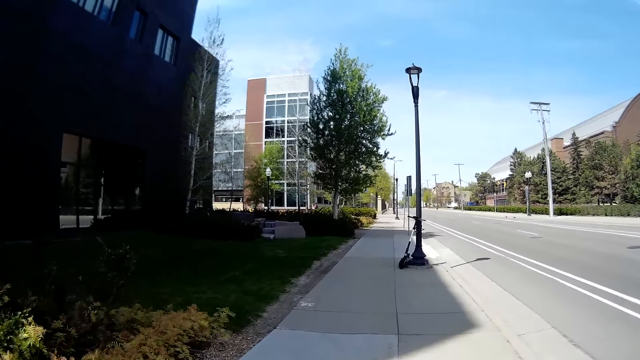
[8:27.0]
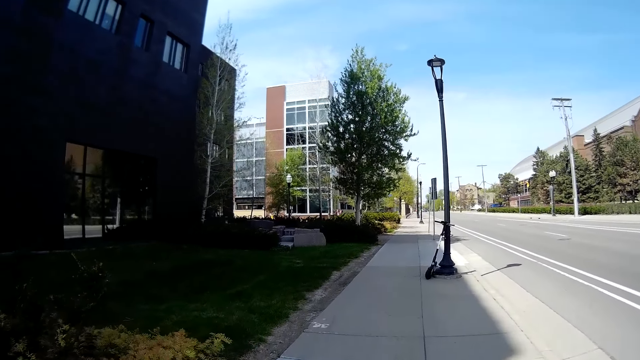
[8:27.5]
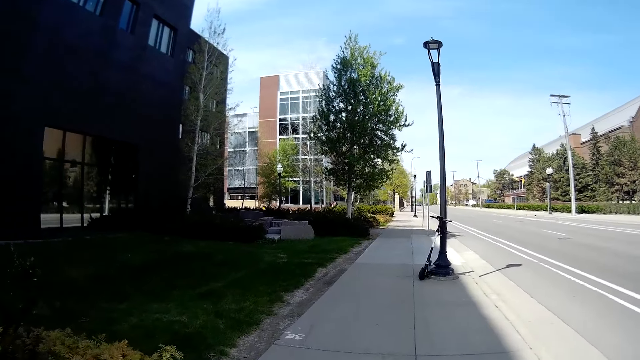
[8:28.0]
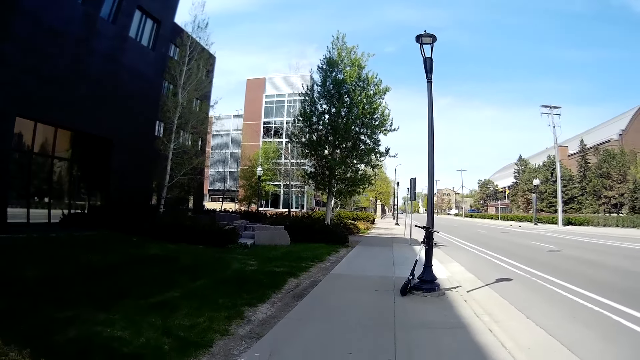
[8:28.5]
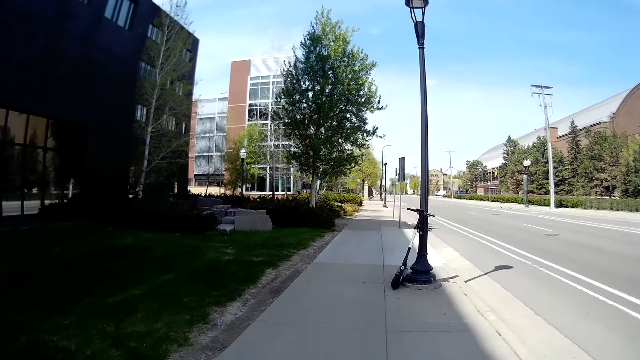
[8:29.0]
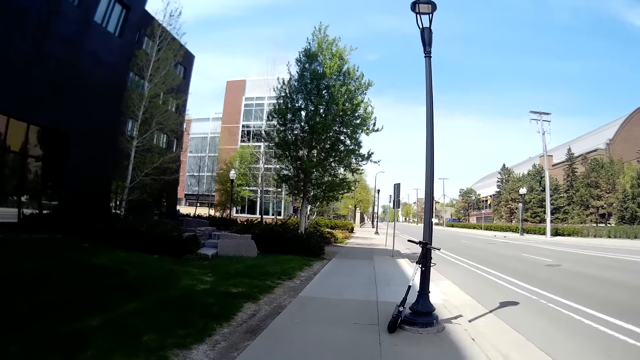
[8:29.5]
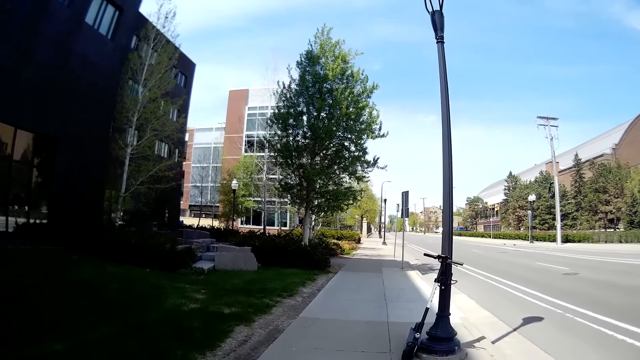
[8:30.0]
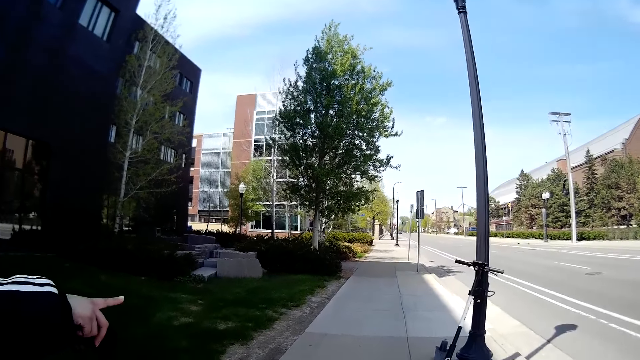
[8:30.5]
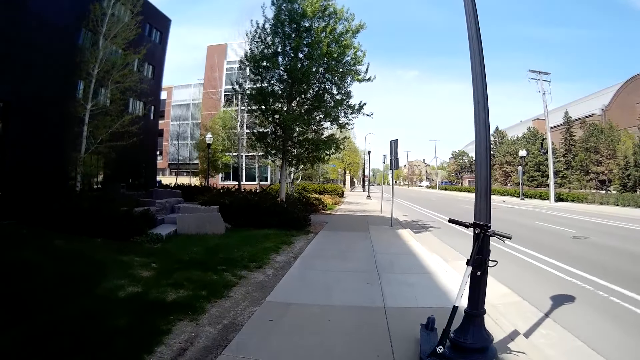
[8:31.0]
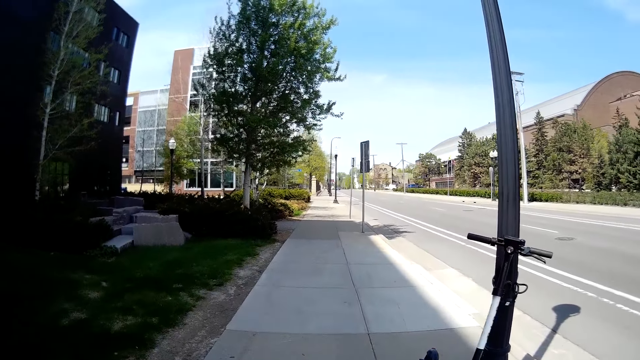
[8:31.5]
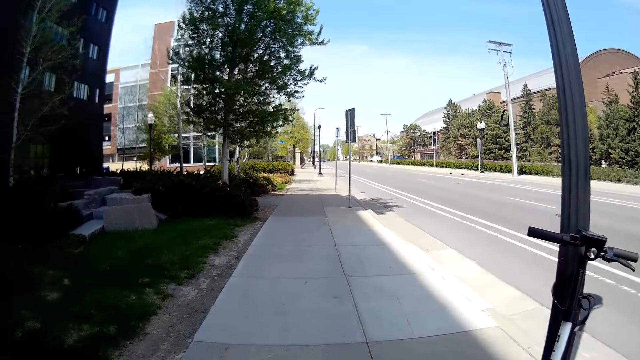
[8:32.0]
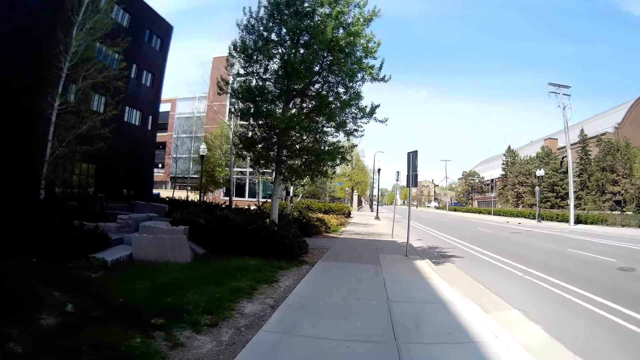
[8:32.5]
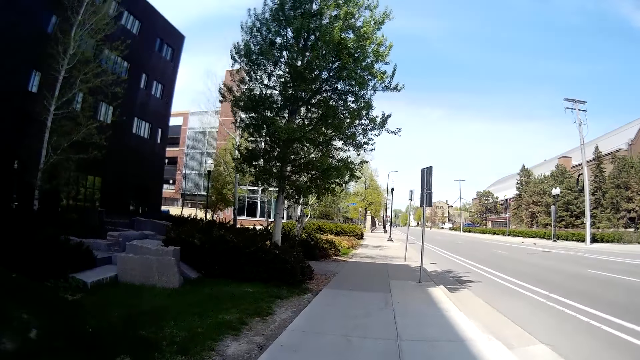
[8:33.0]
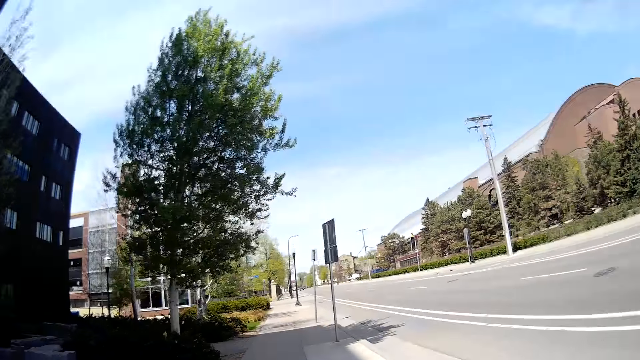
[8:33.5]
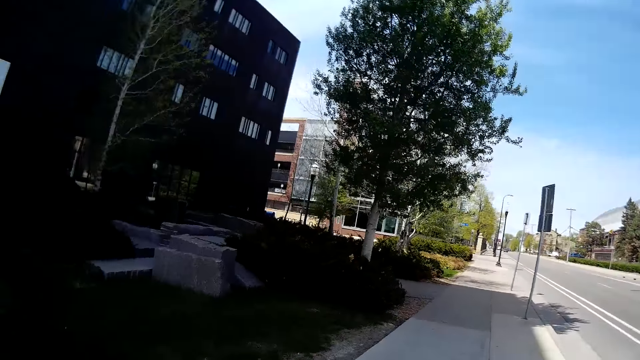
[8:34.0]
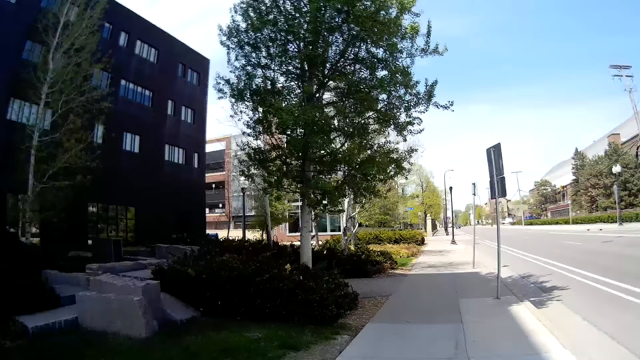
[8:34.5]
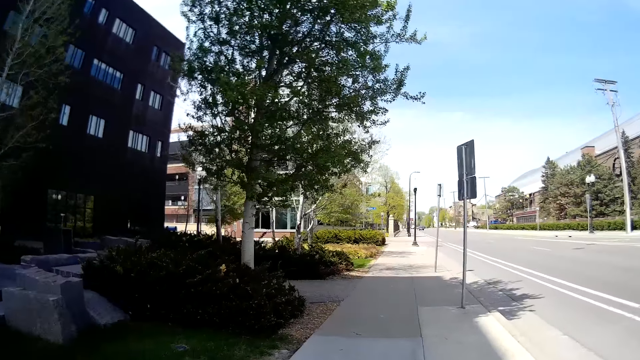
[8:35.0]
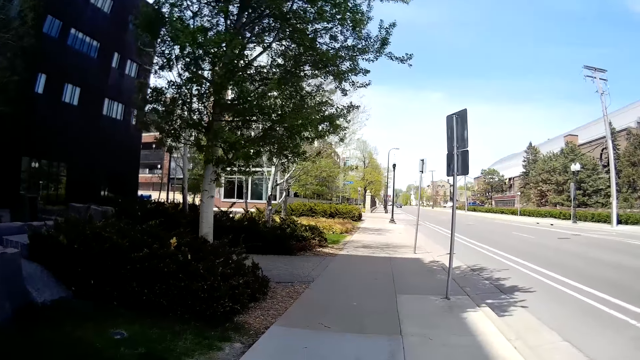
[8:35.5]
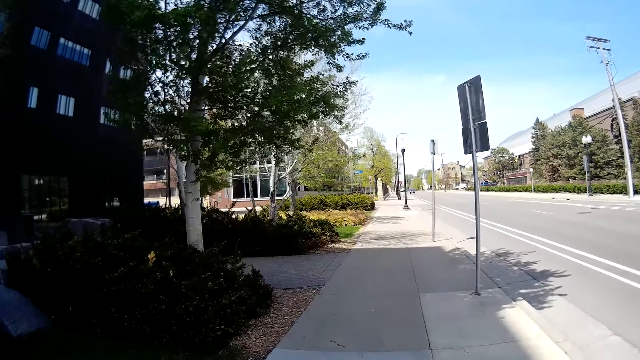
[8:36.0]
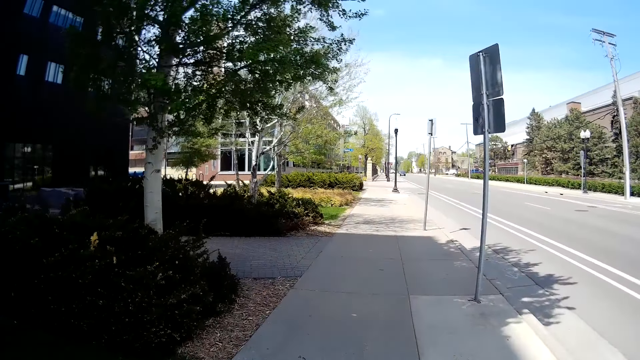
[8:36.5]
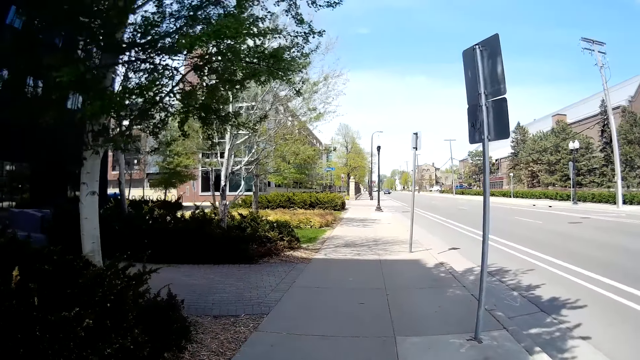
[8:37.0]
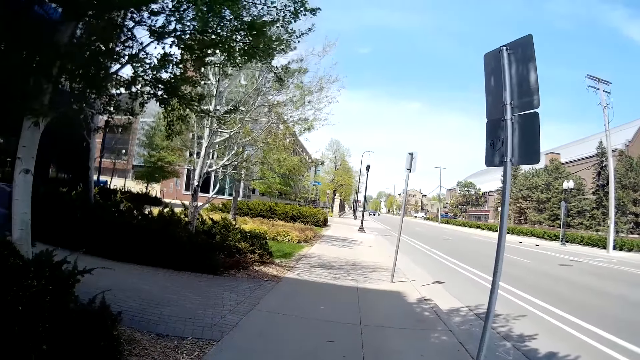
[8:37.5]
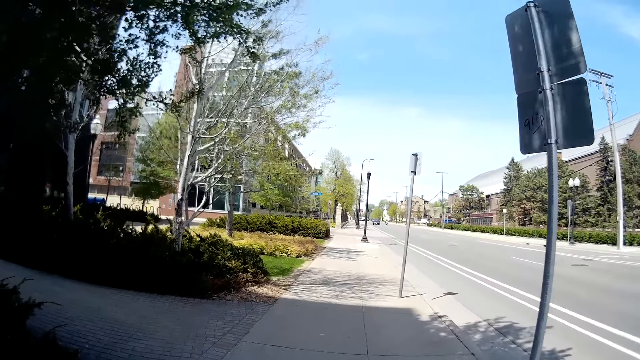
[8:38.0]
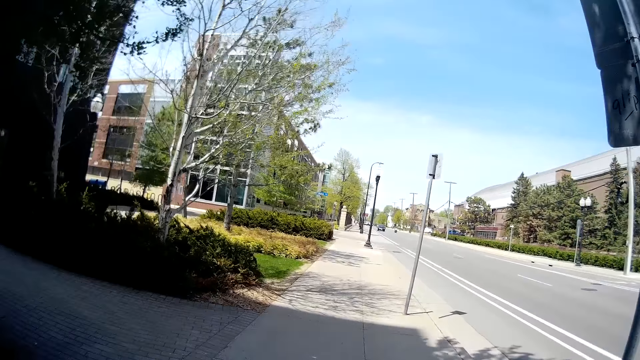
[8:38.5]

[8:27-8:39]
The camera wearer and the woman walk past a scooter beside a road lamp post. The woman interacts with the camera wearer. The woman points to the scooter beside the road lamp post. The camera wearer talks to the woman.

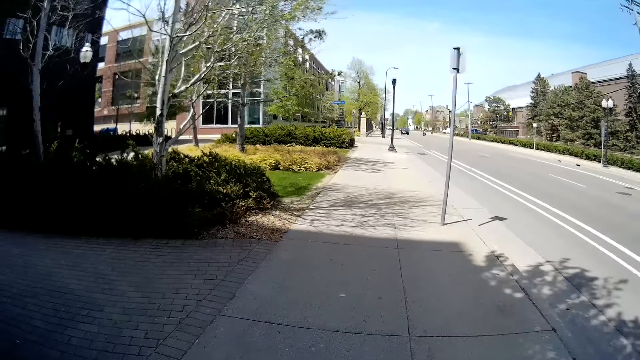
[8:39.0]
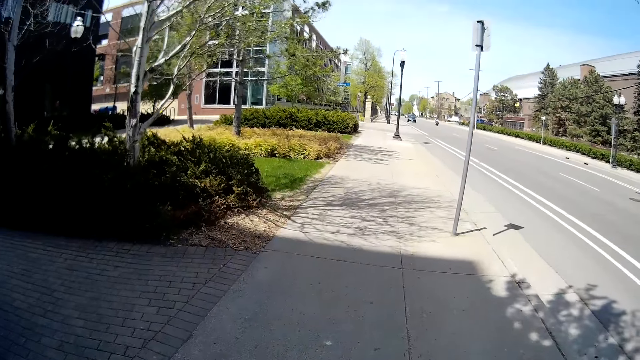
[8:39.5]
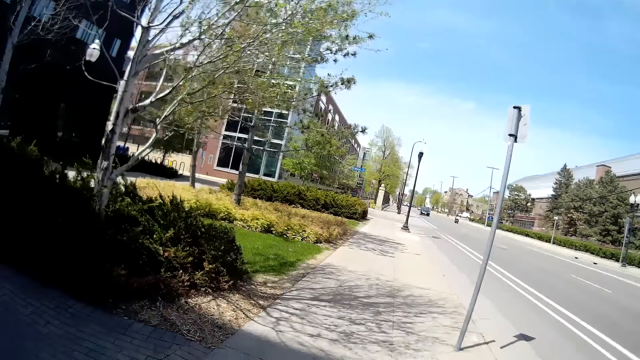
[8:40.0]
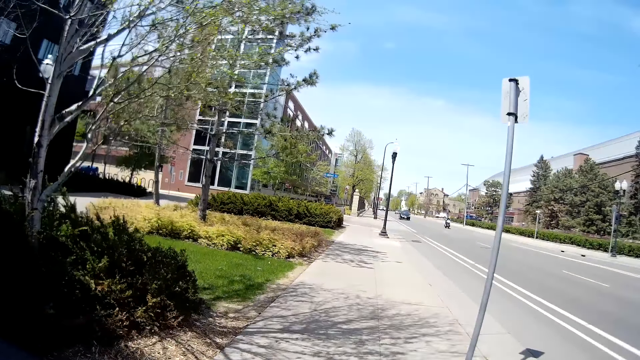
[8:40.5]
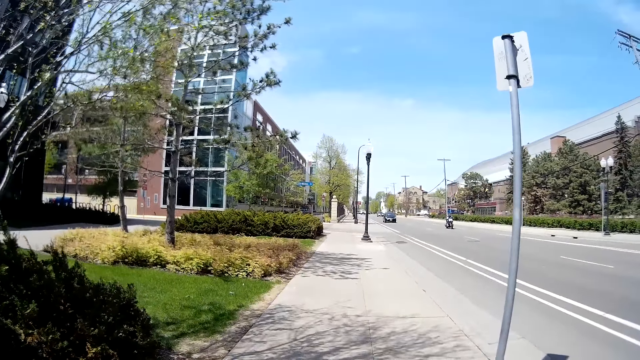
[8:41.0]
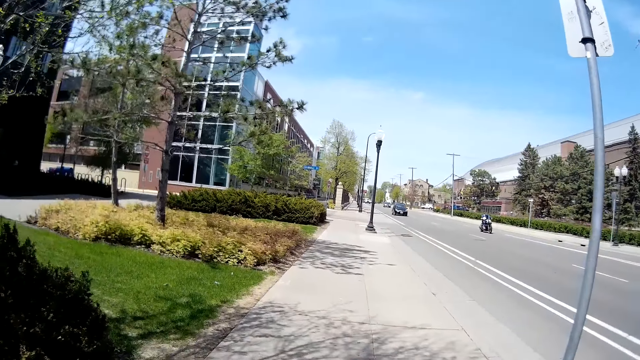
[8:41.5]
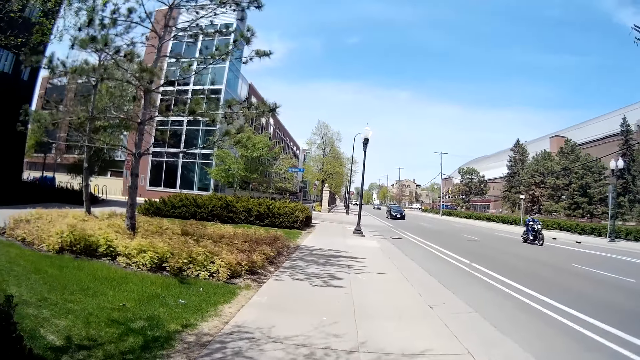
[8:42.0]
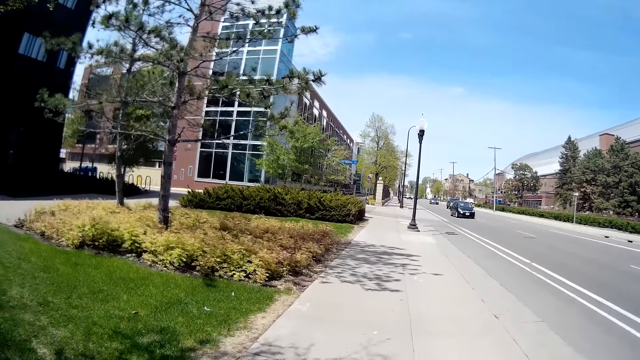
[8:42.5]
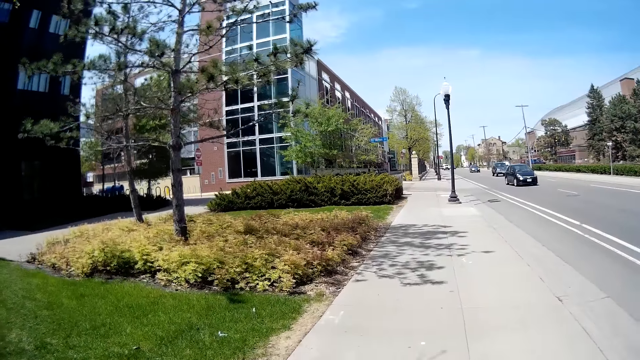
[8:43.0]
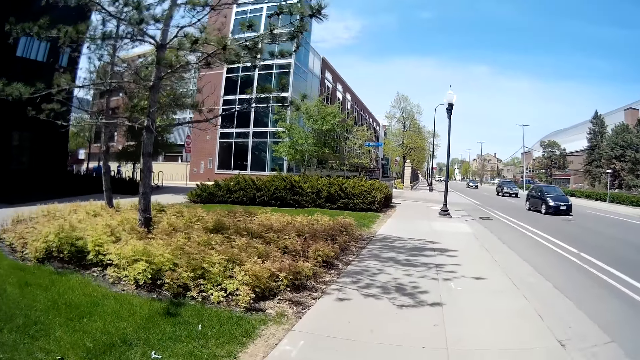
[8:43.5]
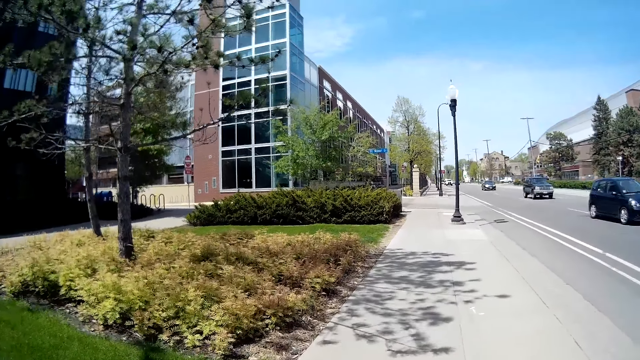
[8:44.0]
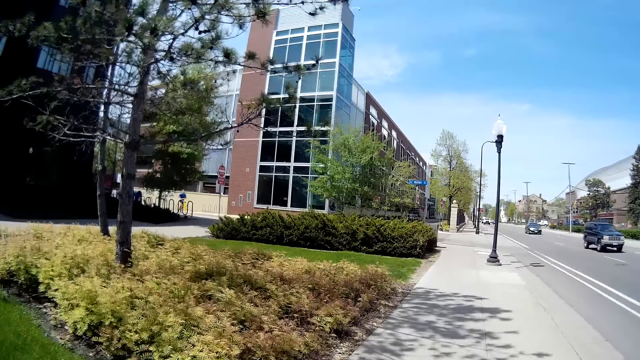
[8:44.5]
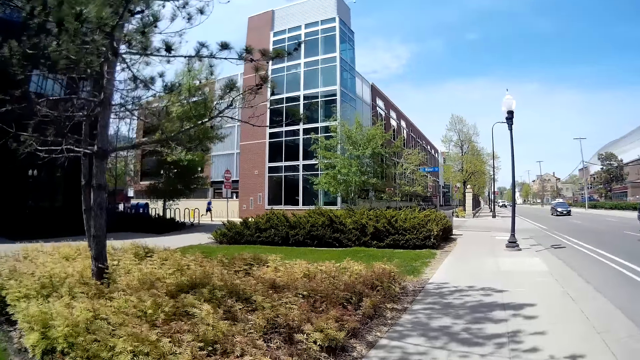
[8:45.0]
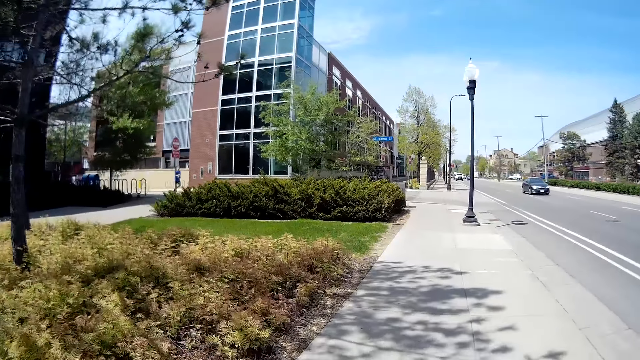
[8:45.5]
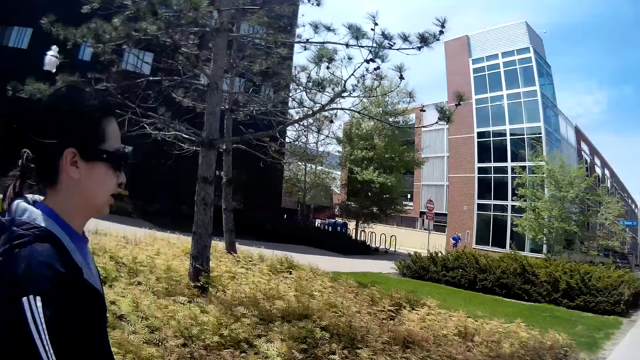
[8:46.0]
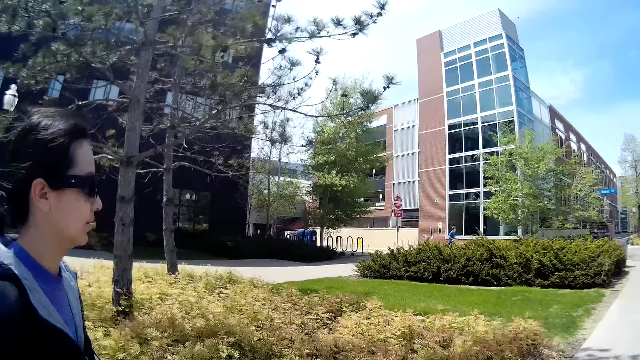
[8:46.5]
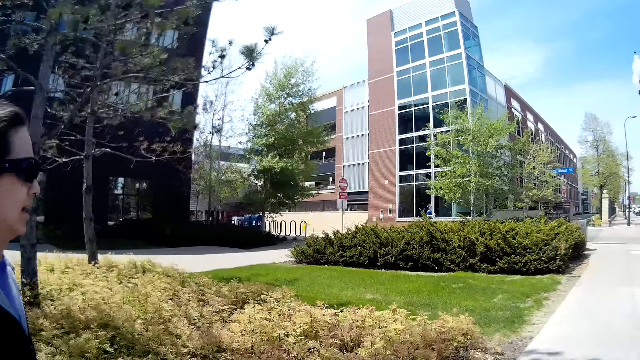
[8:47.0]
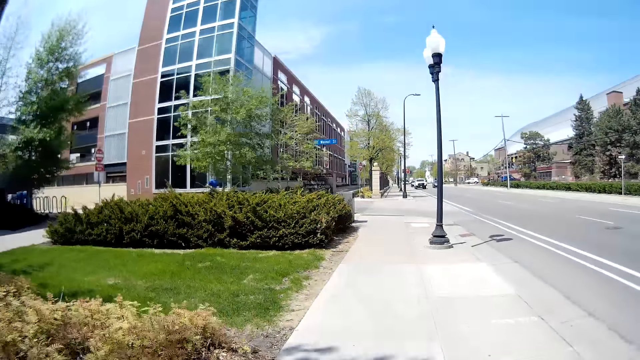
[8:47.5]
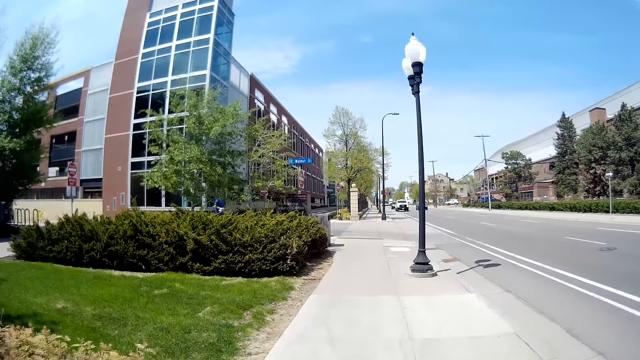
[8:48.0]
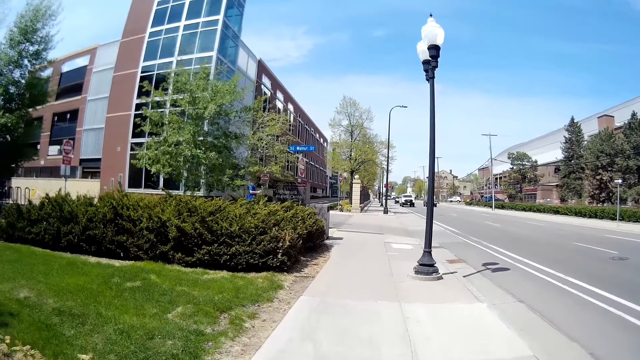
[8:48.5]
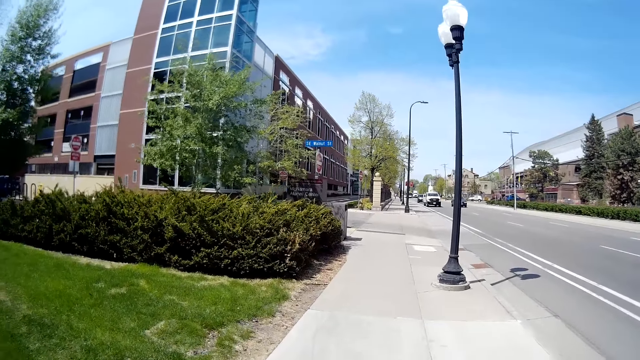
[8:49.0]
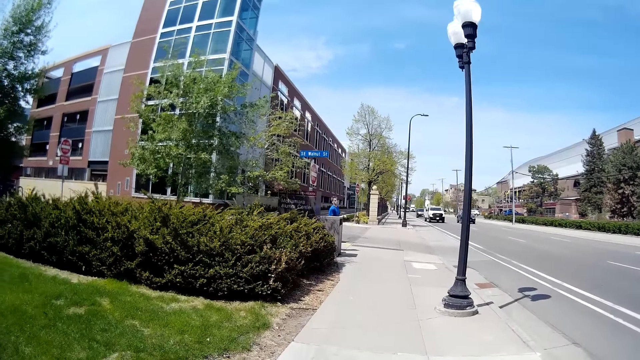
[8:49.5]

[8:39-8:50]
The camera wearer talks to the woman.
